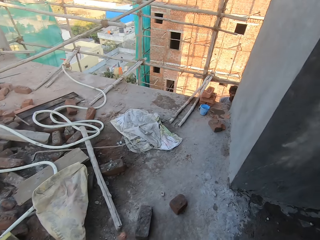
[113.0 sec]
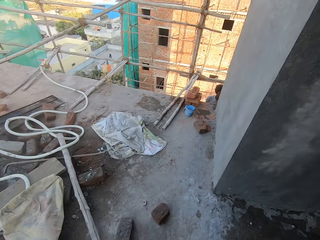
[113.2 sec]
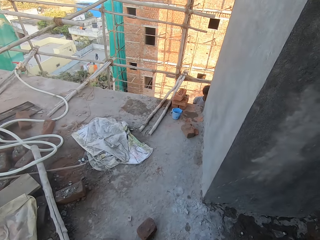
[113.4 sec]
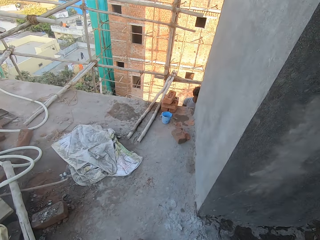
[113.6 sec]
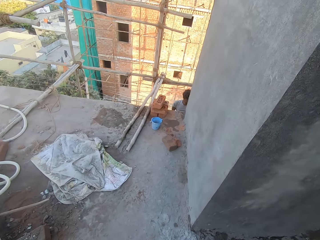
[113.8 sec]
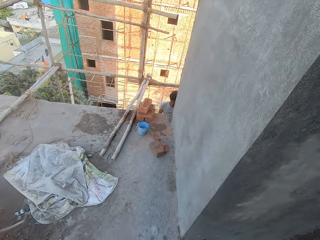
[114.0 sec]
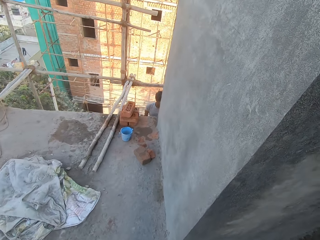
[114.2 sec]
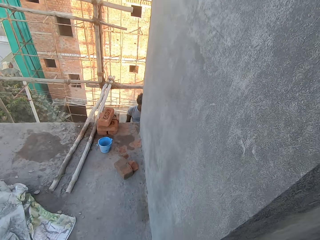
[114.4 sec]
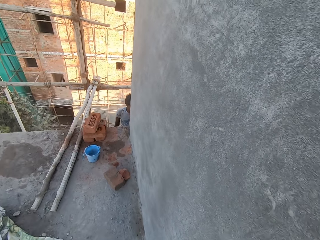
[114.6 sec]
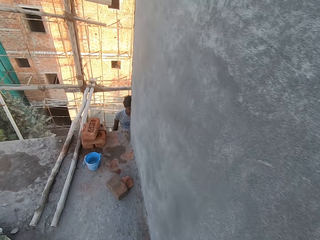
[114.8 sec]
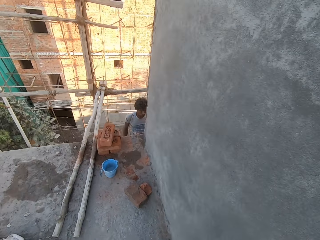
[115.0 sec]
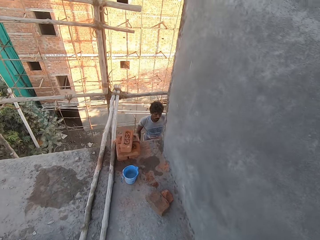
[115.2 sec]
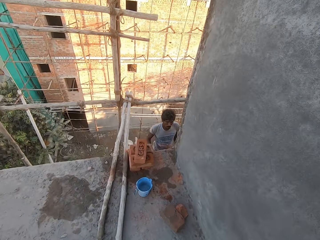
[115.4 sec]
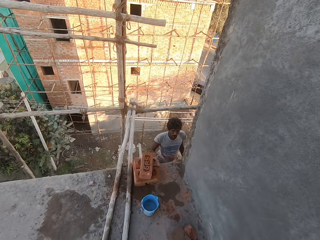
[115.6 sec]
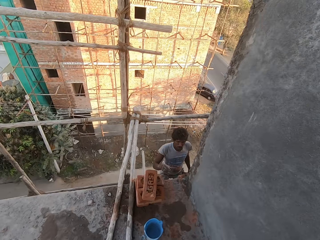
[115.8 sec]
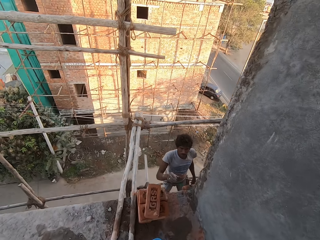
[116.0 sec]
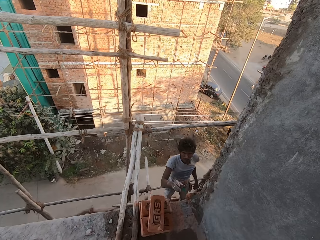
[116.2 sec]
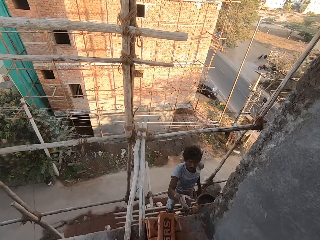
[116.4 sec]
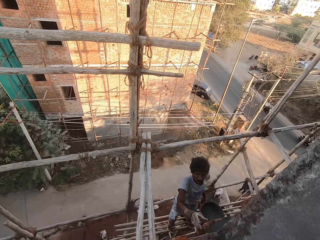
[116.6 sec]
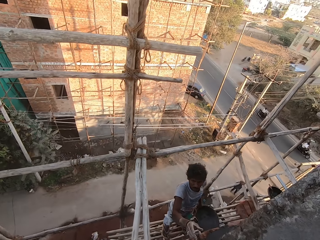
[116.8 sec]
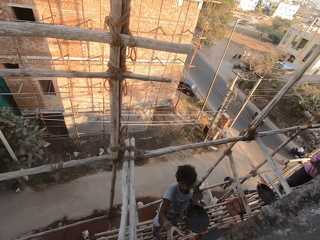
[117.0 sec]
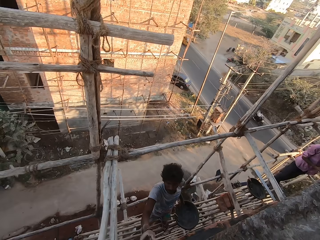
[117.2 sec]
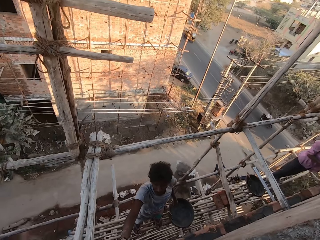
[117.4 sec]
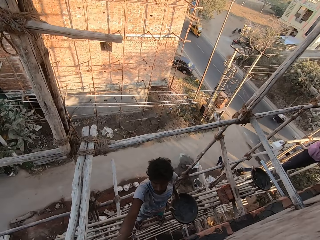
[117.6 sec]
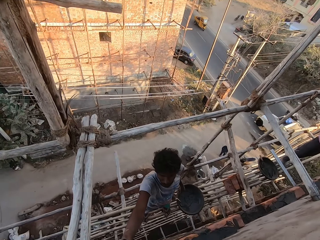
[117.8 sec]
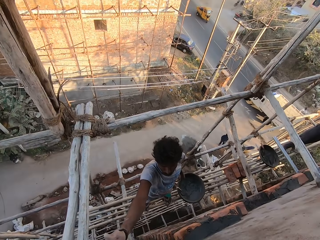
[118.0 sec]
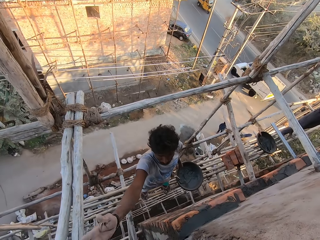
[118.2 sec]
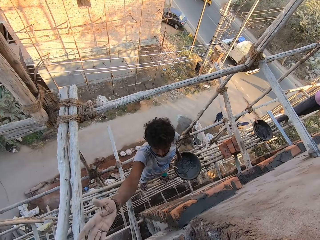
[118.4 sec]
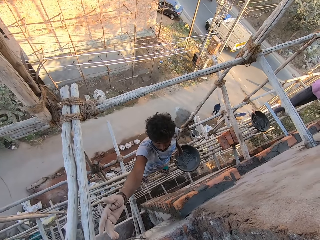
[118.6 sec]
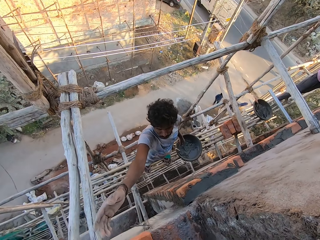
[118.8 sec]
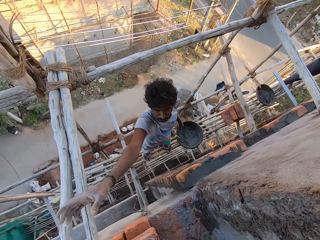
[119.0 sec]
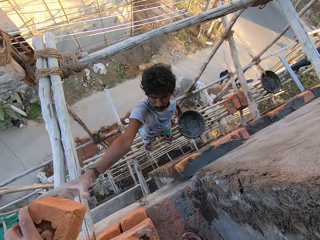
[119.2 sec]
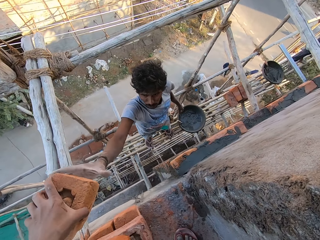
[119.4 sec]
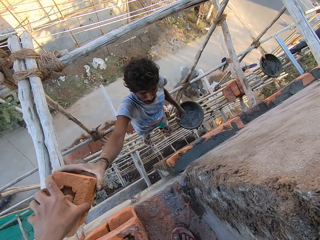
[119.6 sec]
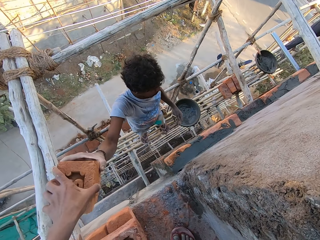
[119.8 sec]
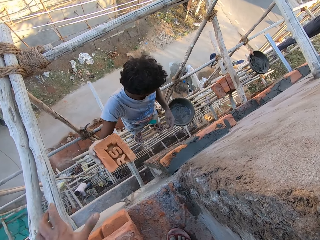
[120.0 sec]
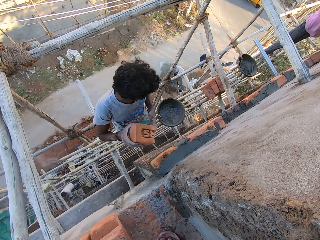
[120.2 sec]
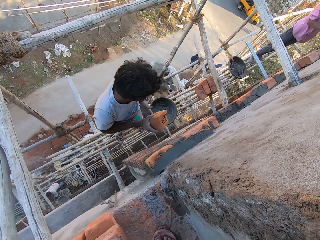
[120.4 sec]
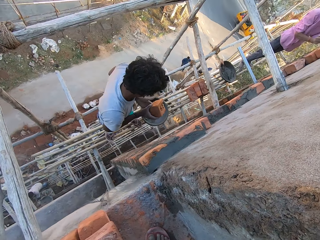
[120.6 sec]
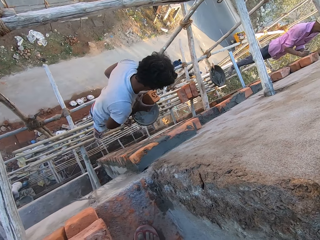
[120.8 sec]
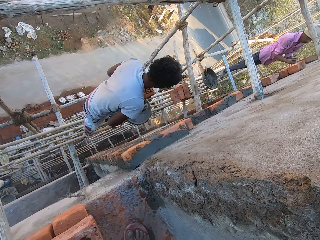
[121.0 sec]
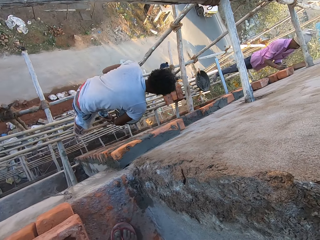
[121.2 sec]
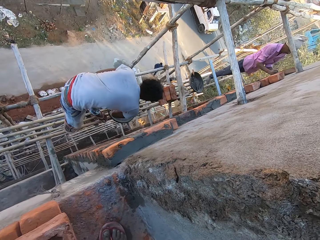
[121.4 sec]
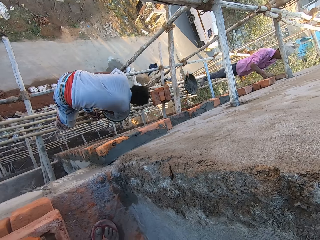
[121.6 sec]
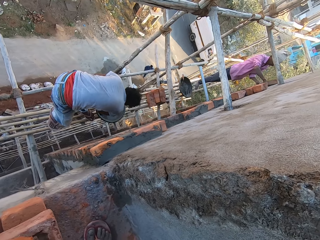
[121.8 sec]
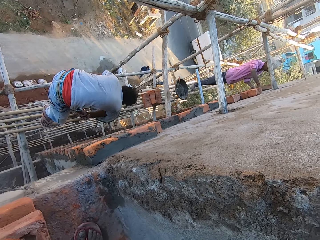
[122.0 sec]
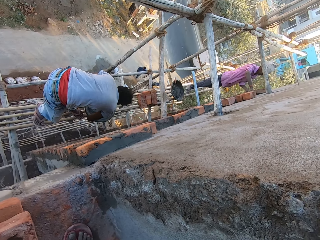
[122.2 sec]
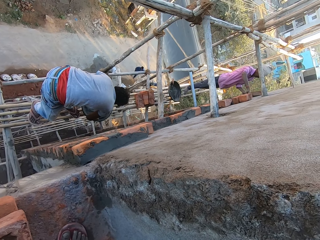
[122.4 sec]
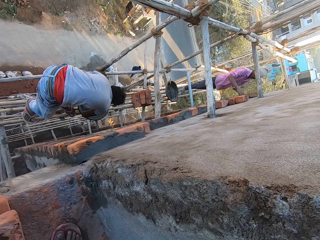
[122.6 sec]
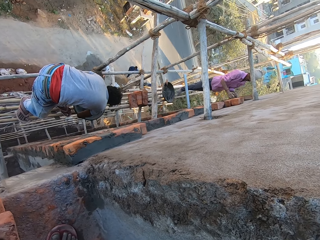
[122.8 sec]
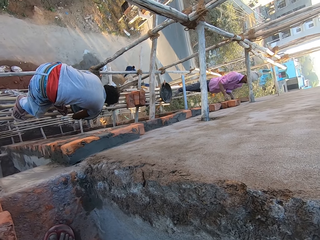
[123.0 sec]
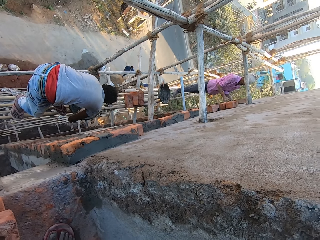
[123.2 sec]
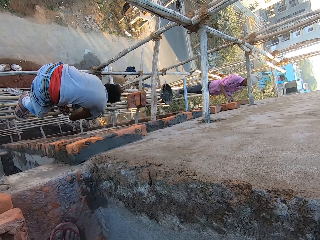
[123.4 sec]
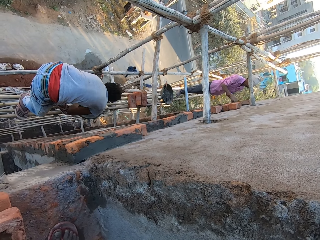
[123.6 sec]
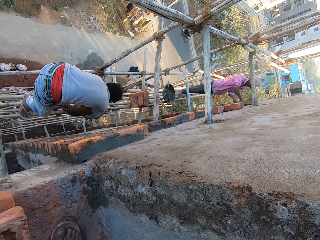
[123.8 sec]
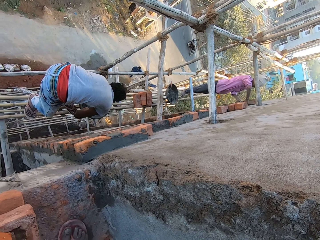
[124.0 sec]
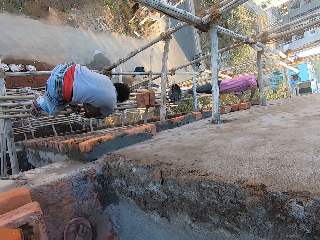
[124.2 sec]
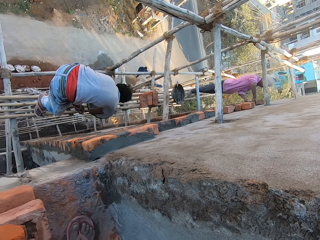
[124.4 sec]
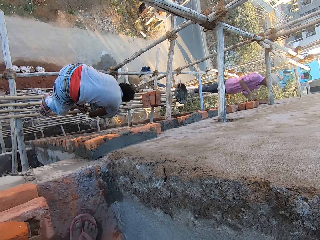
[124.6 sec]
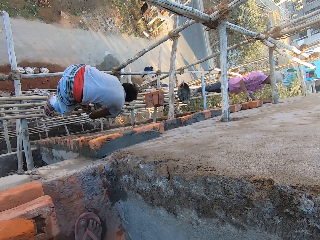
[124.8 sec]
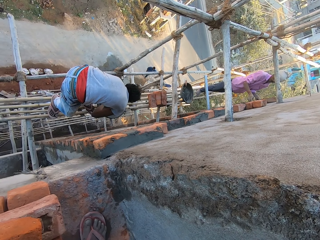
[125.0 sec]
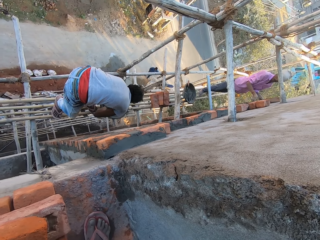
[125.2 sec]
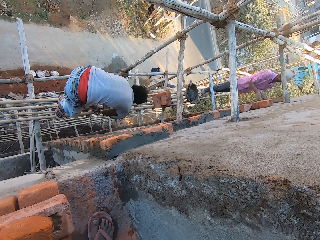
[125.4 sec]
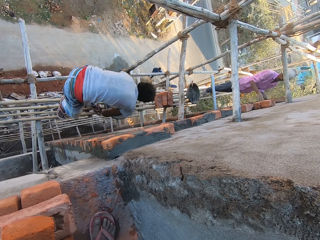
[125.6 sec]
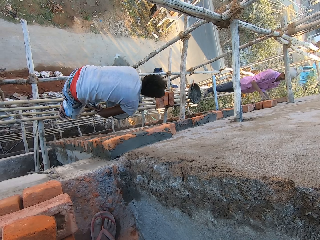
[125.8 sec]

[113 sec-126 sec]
The camera wearer walks around the building. He passes the brick to a man with his left hand. The man passes the brick in his right hand to his left hand. Another man adjusts some bricks on the wall with both hands. The camera wearer interacts with the first man. The first man puts some concrete on the brick in his left hand with the trowel in his right hand. The camera wearer converses with the first man.

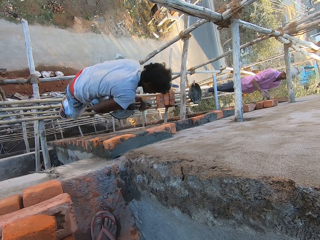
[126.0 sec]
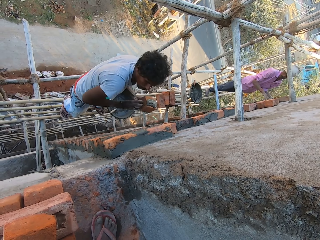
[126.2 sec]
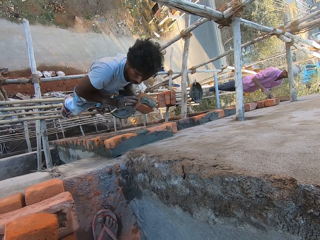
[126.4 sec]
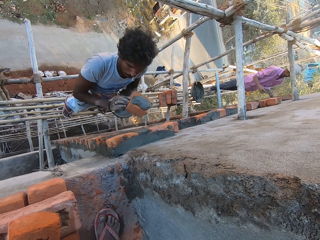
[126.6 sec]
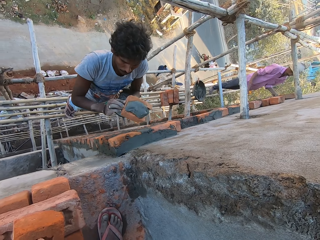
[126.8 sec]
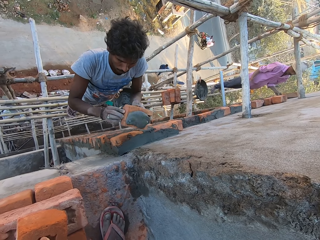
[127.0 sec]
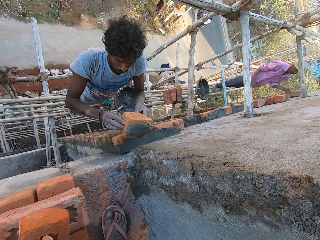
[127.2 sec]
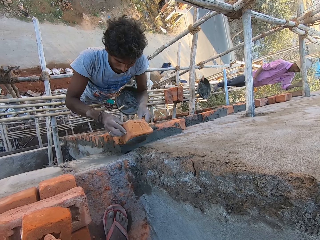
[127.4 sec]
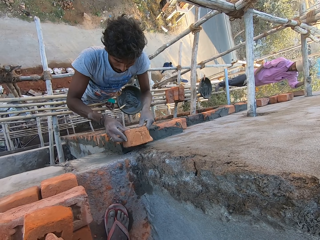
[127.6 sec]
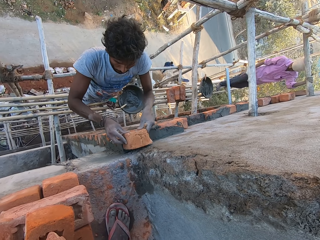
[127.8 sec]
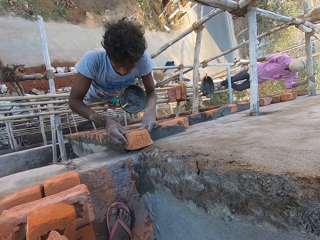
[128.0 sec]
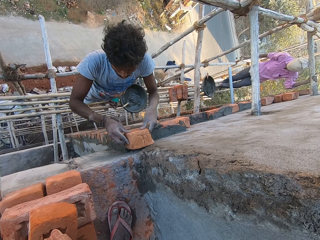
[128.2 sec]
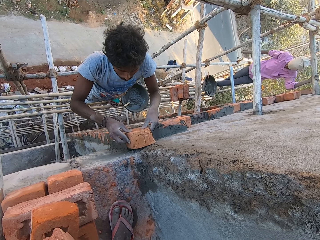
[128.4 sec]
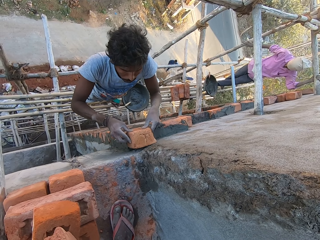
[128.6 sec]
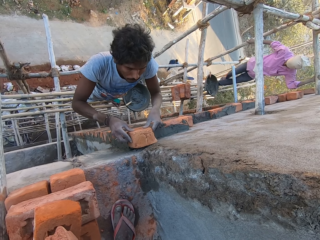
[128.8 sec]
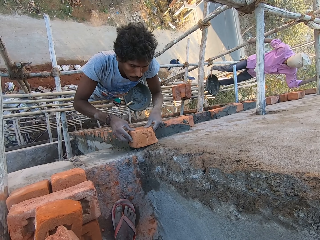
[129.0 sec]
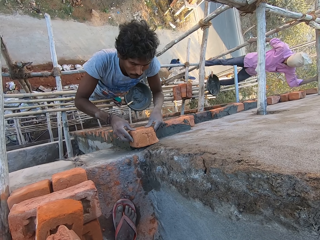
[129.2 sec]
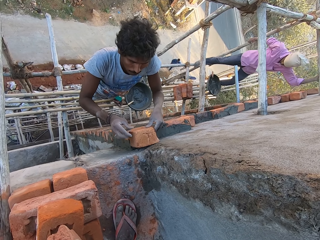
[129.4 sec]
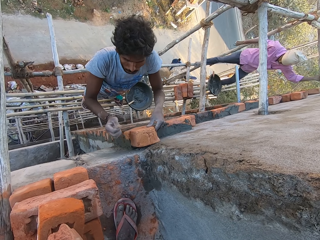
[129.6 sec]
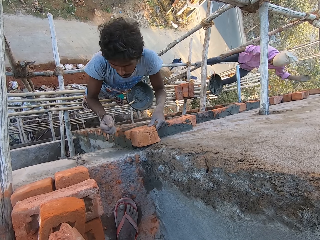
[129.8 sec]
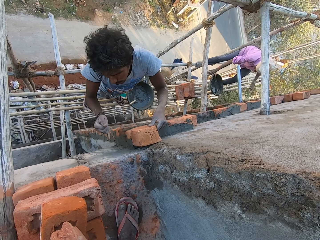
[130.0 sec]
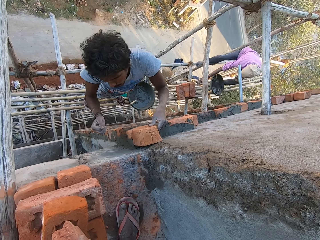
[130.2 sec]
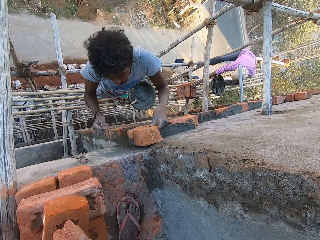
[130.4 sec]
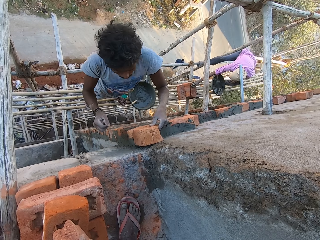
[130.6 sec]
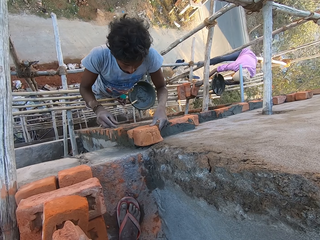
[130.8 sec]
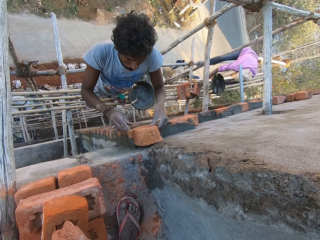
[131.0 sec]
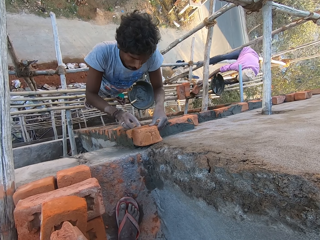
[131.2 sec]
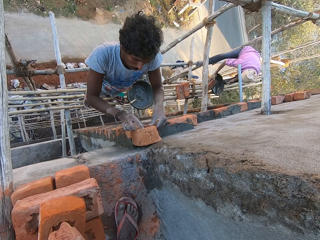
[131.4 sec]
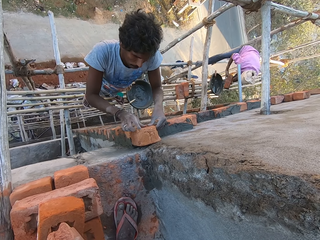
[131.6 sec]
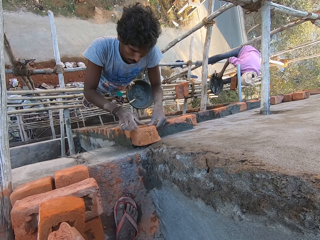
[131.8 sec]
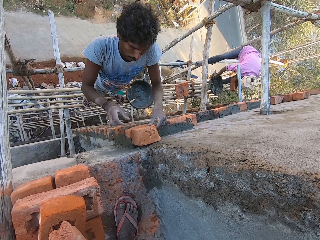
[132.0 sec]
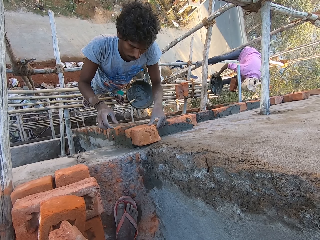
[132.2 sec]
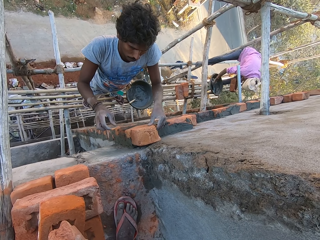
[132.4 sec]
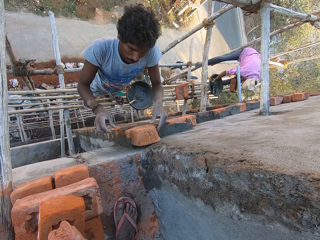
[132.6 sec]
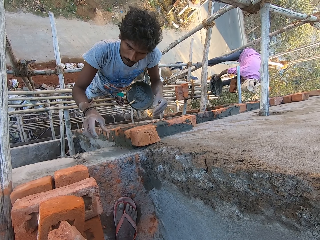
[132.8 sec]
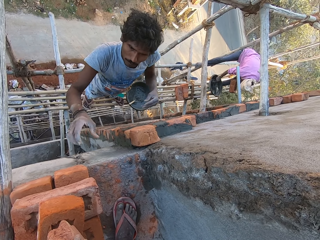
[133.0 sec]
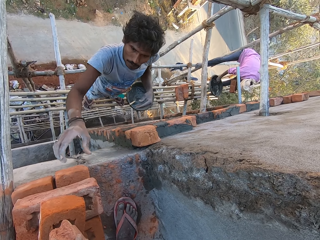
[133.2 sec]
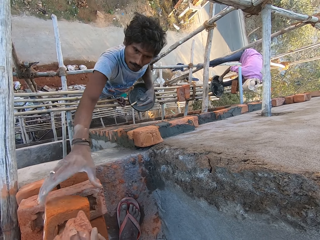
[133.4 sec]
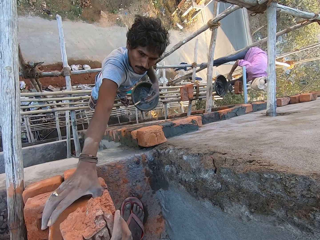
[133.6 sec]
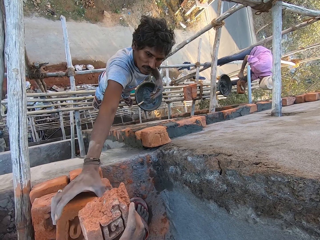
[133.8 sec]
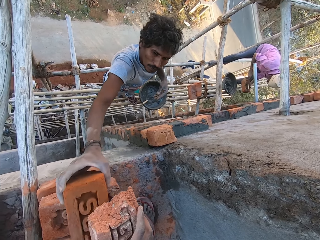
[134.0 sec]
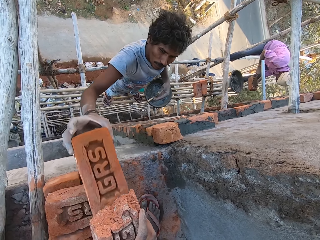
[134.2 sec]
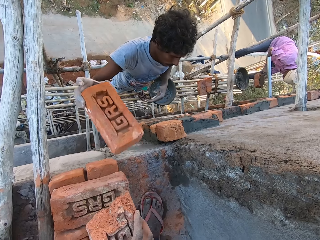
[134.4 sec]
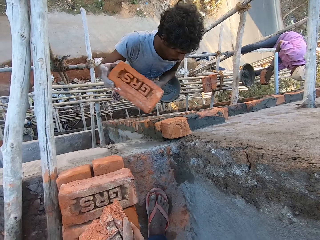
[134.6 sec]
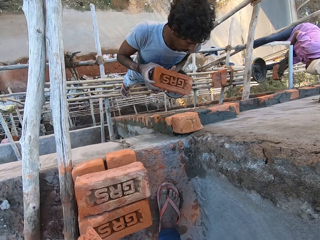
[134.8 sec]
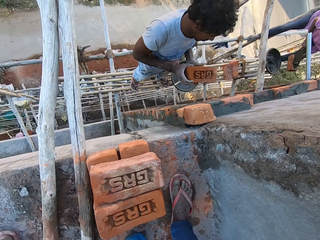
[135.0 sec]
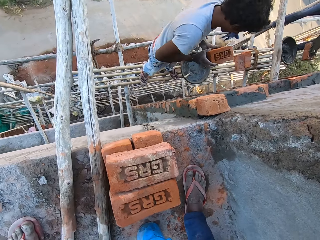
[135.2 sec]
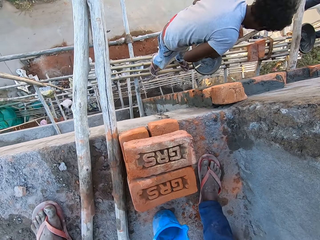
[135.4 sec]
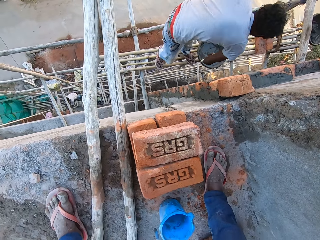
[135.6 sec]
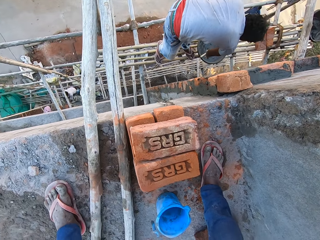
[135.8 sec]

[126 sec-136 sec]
The first man fixes the brick to the wall with both hands. The other man holds the wooden scaffolding with his left hand and walks on the wooden scaffolding. The camera wearer looks at the first man. The other man picks the brick on the wooden scaffolding with his right hand. He passes the brick in his right hand to his left hand. He picks the trowel from the head pan with his right hand. He scoops some concrete from the head pan with the trowel in his right hand. He puts the concrete on the brick in his left hand with the trowel in his right hand. The first man passes the brick in his right hand to his left hand.
